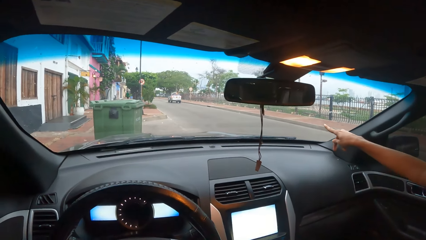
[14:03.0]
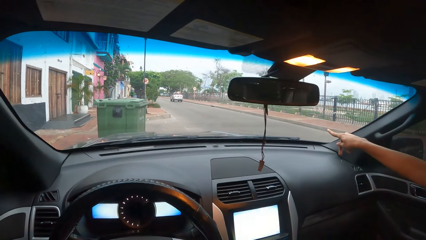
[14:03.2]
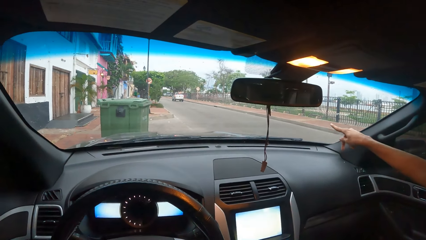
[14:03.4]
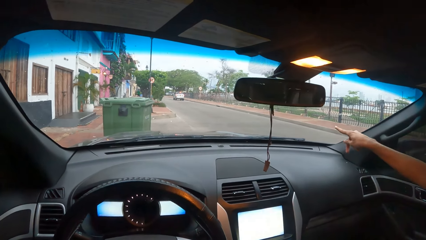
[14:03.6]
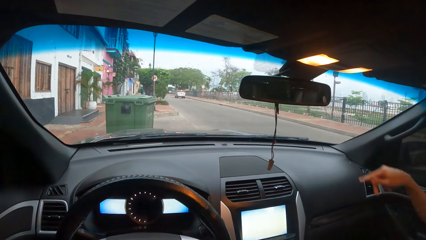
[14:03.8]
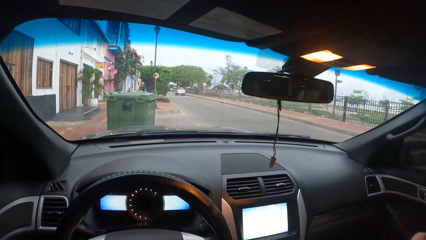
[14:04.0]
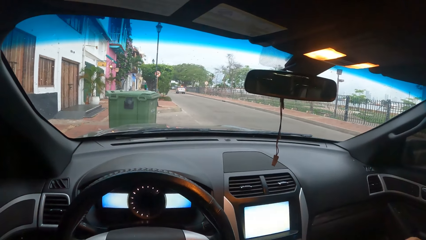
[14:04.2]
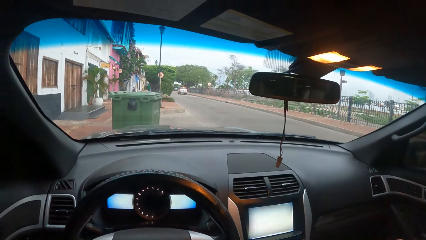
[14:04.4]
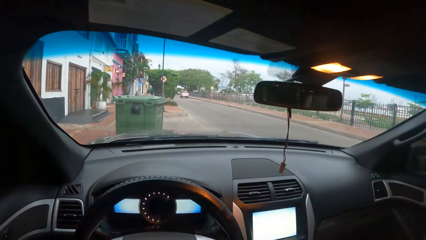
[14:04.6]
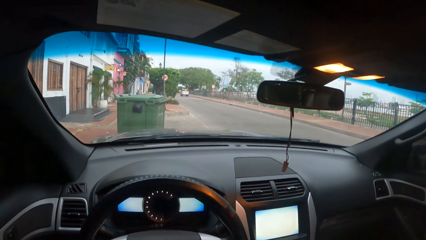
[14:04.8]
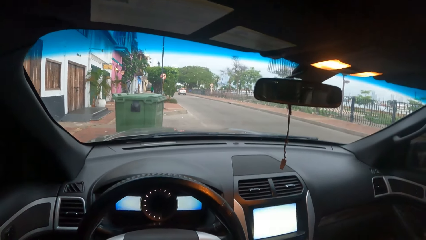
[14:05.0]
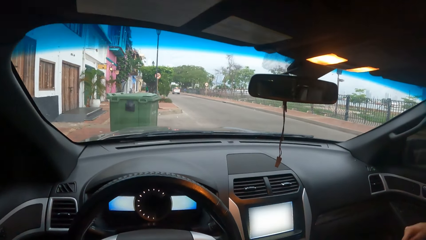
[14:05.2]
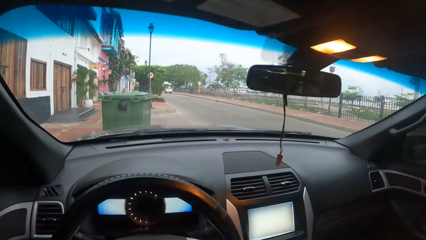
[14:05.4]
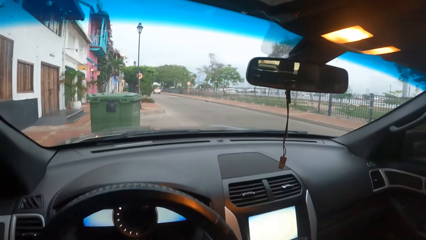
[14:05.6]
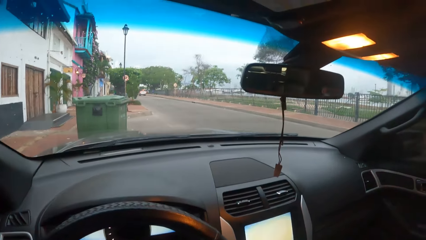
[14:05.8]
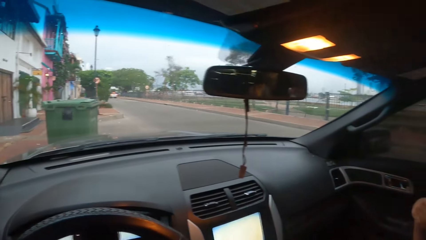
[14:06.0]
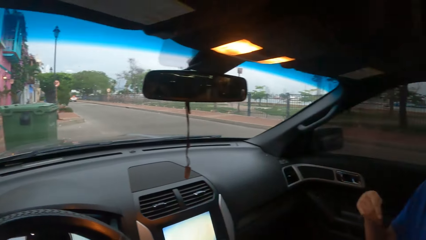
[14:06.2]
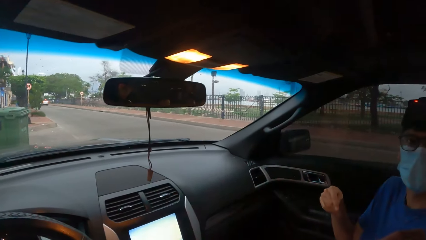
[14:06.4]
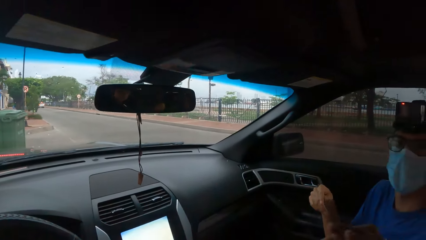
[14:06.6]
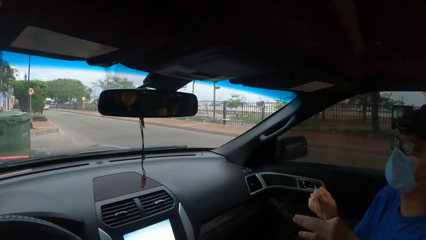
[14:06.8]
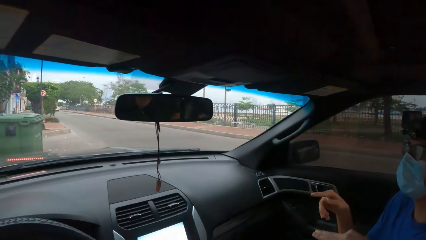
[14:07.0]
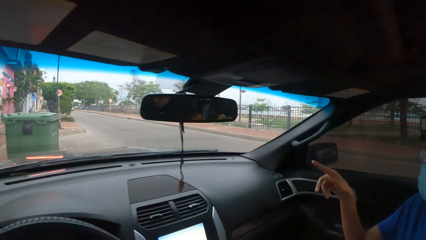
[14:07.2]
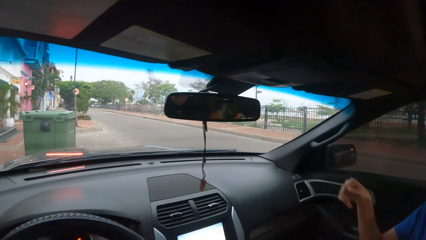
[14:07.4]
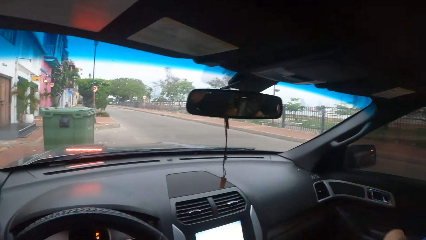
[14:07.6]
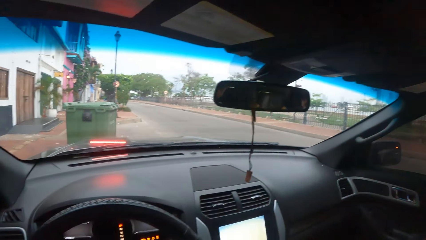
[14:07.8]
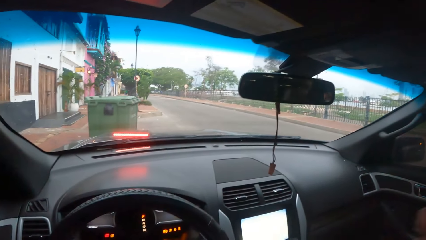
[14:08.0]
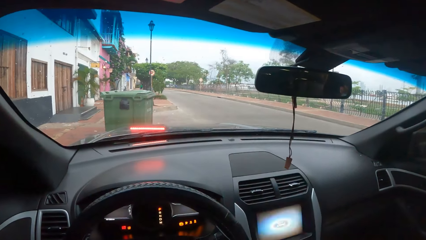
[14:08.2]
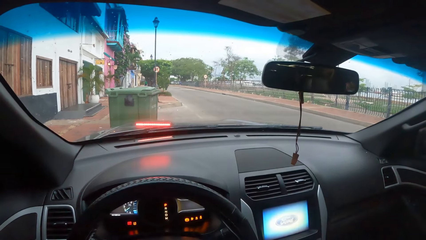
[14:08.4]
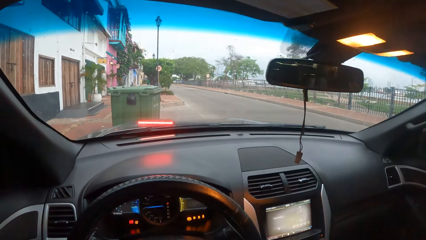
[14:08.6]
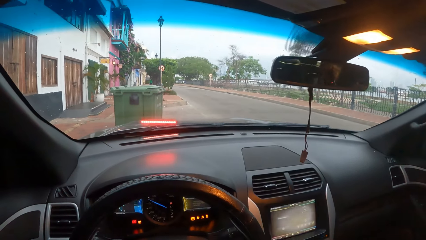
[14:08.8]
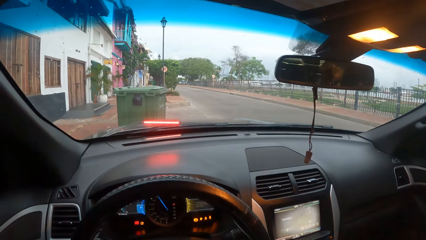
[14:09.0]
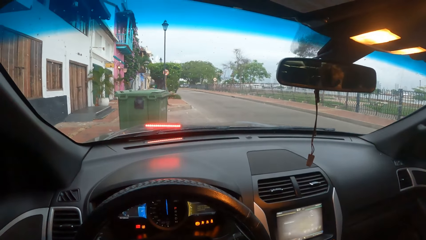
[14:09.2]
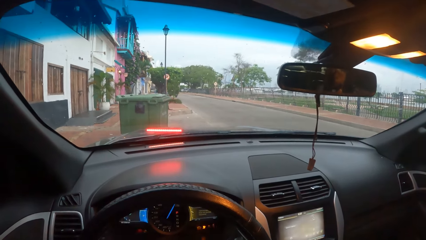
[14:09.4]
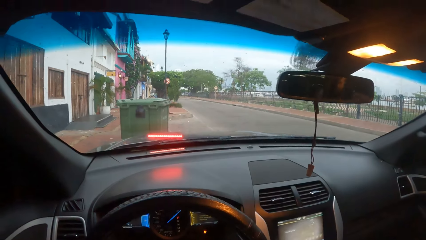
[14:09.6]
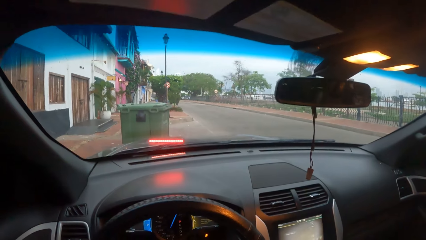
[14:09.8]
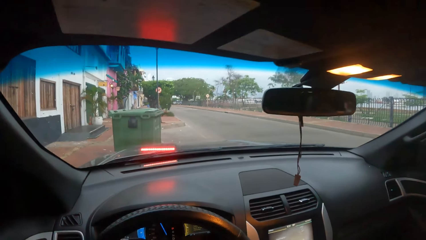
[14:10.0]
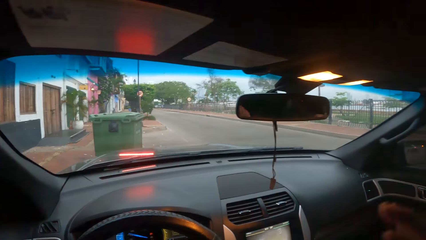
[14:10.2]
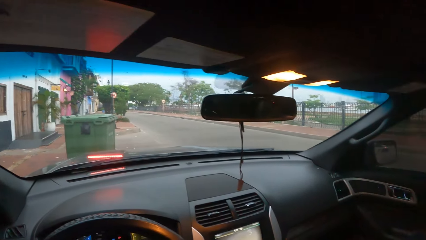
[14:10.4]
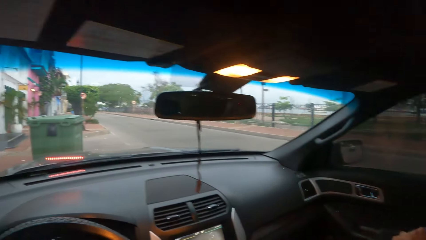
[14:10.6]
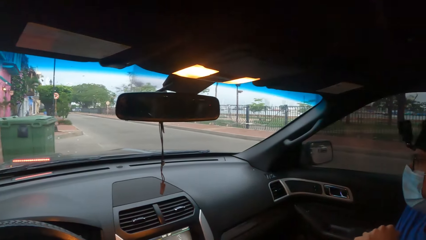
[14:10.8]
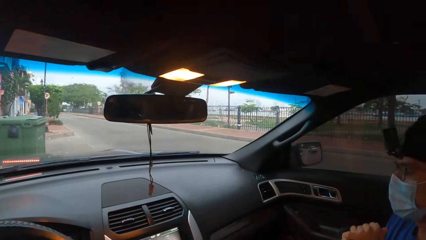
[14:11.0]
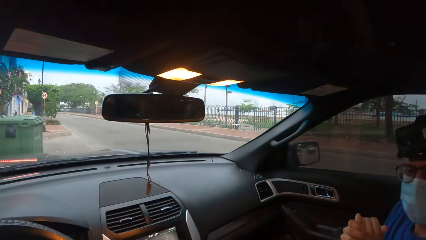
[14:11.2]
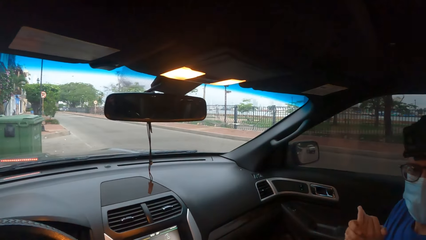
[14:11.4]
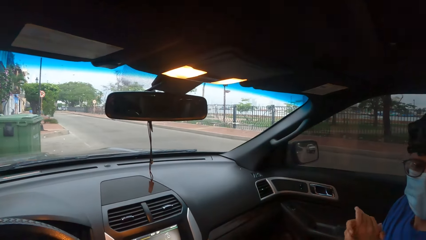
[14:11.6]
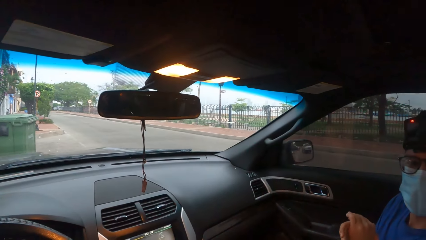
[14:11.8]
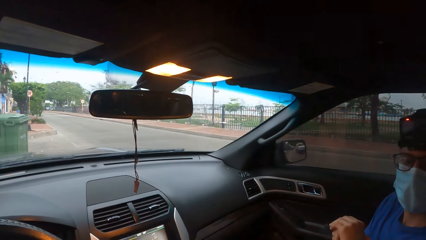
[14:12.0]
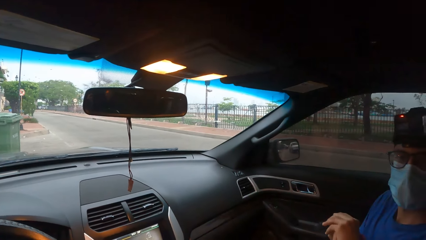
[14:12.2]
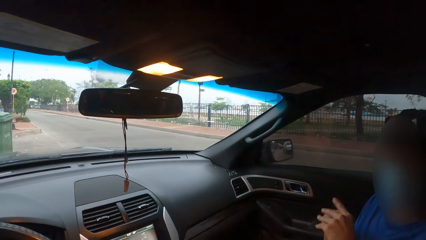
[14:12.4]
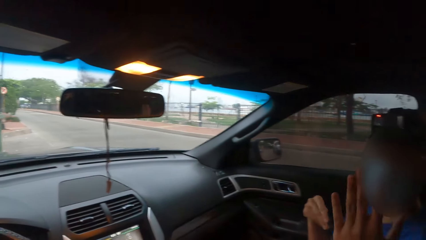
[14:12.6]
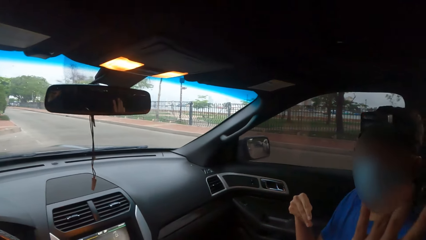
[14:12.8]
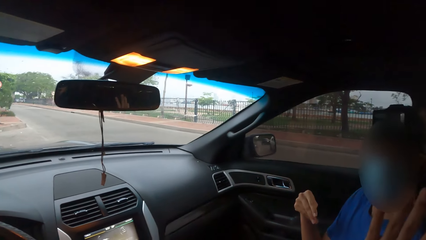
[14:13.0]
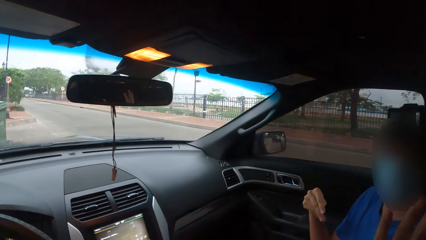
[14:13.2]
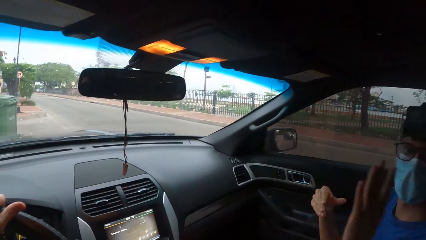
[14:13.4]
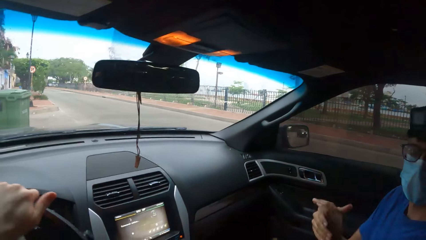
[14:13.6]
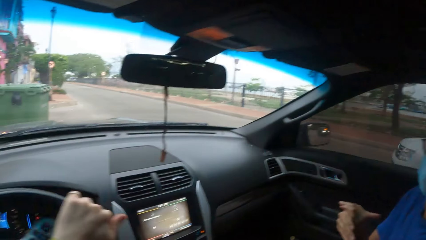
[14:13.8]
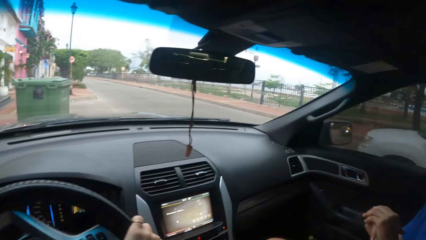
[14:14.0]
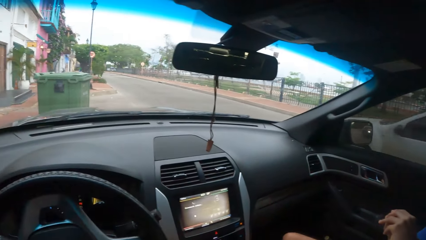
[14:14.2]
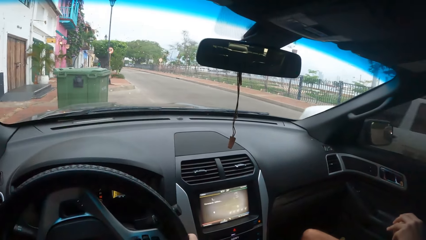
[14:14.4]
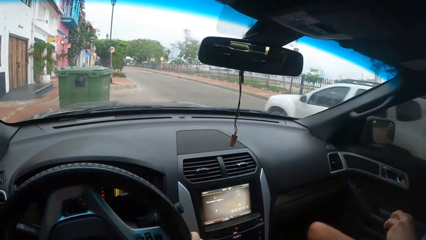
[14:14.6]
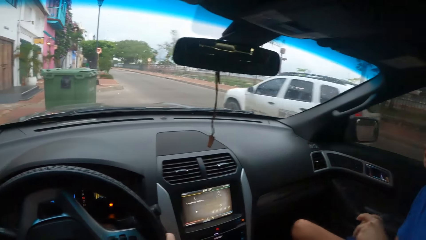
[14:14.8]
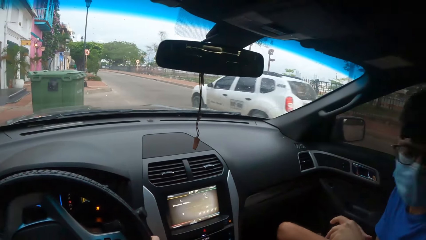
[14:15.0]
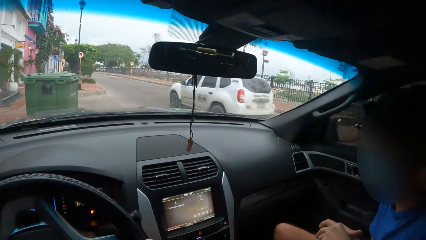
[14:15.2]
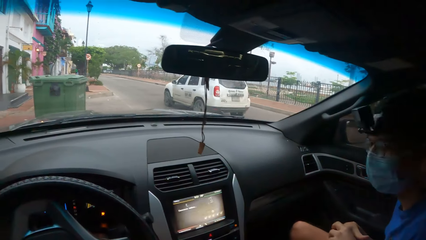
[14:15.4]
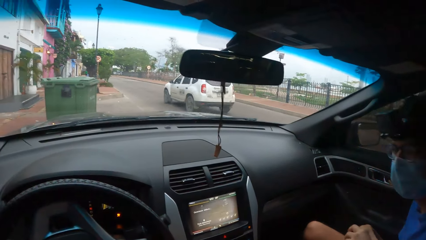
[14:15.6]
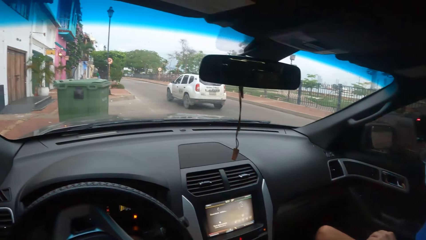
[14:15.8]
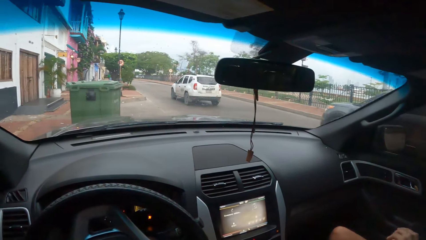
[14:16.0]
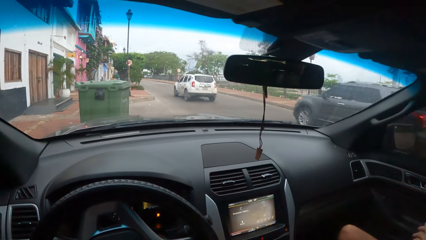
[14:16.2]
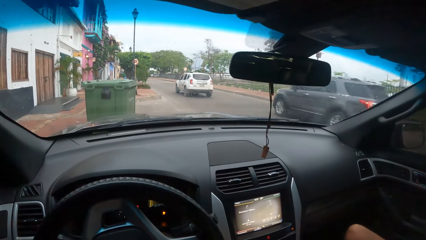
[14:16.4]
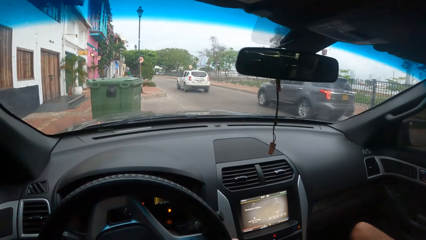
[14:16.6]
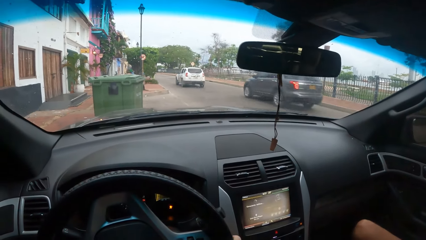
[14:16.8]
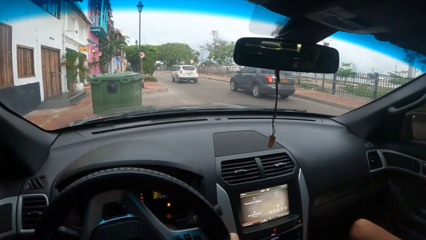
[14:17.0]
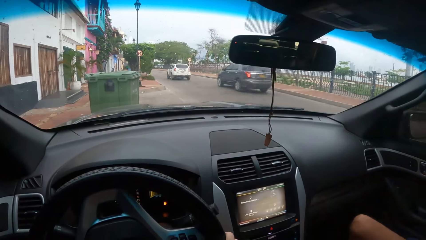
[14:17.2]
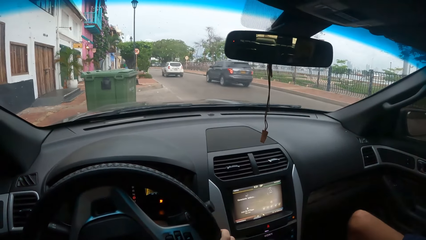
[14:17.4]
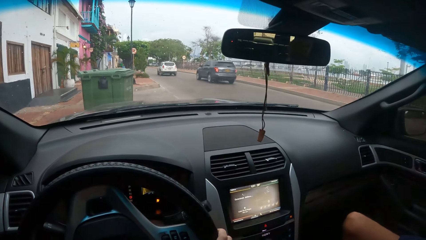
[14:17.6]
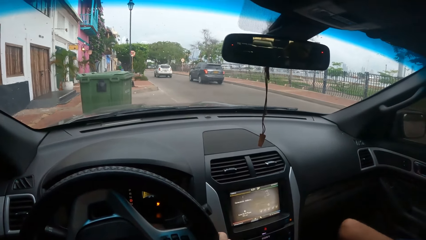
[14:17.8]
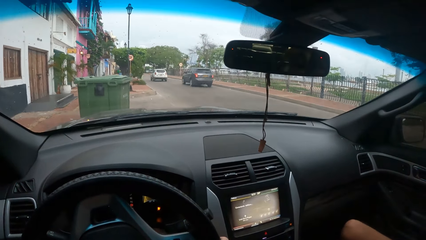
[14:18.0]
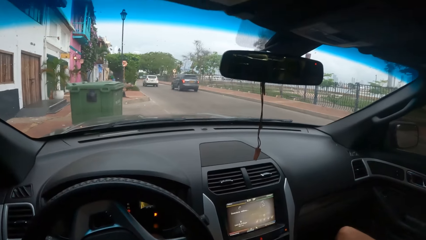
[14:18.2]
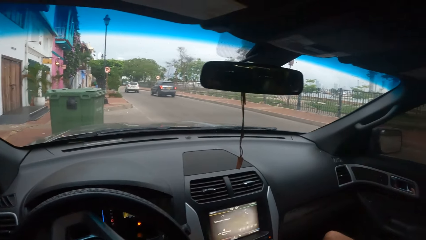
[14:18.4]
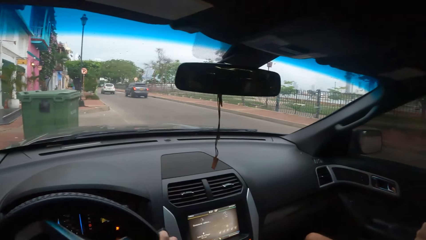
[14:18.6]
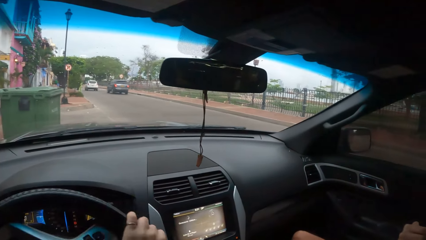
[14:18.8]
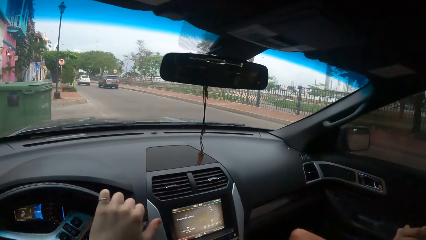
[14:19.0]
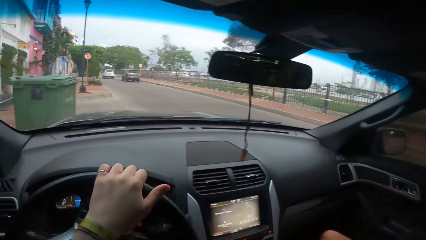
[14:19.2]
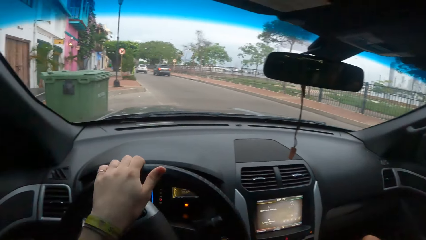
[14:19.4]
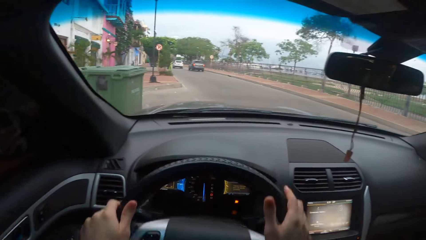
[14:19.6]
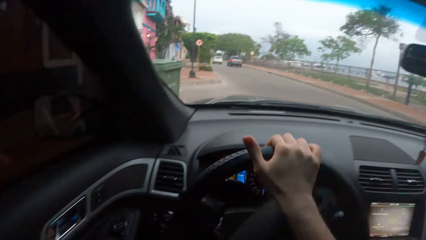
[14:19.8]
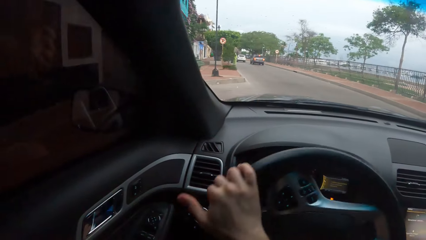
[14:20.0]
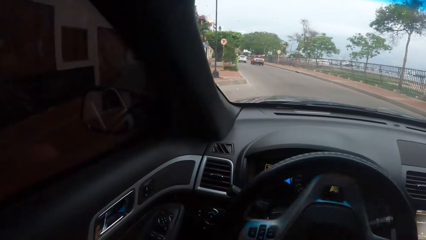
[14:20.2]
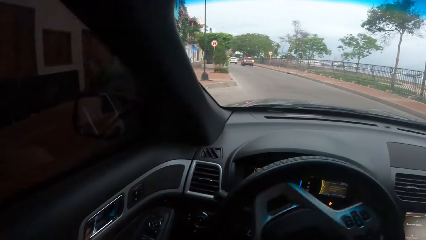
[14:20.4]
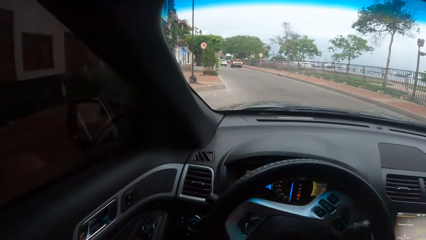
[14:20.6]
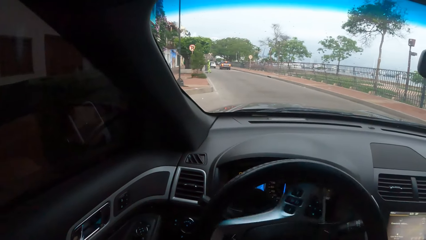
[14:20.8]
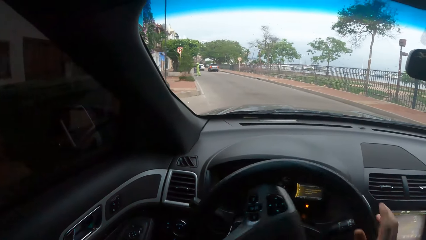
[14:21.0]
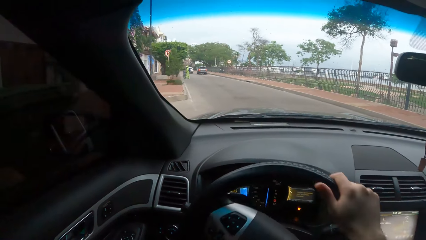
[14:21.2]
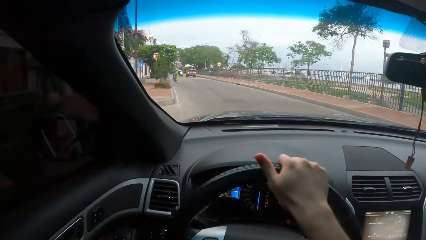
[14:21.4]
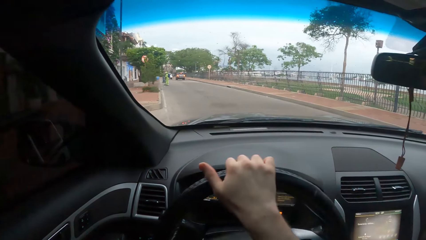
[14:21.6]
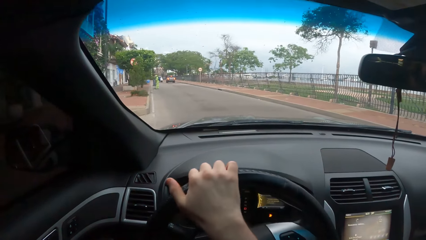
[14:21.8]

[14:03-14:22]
The camera wearer converses with a person. The person stares at the camera wearer and moves the hand. The person stares at the camera wearer. The camera wearer looks around. The person raises his left hand. The camera wearer drives the car. He turns the steering with his left hand. The person looks around. The camera wearer turns the steering with both hands.
